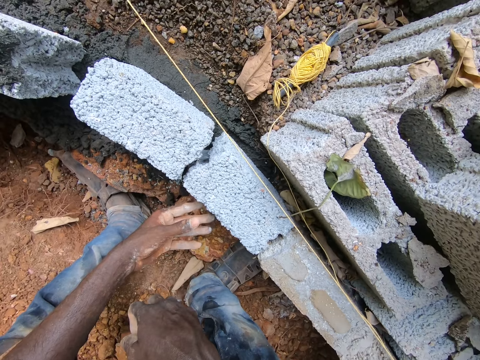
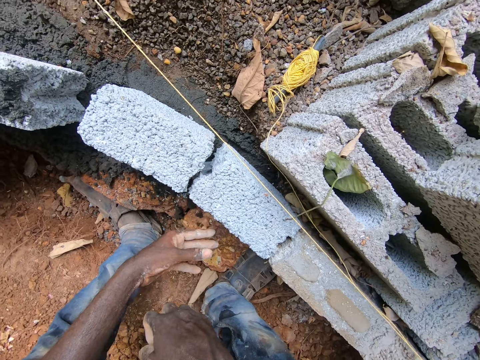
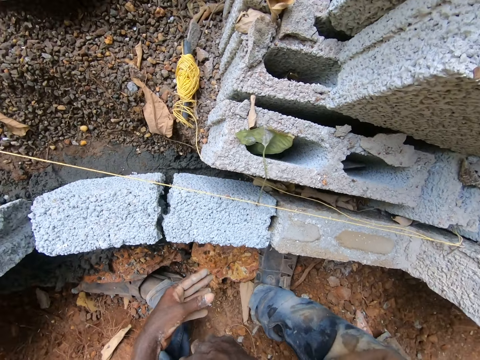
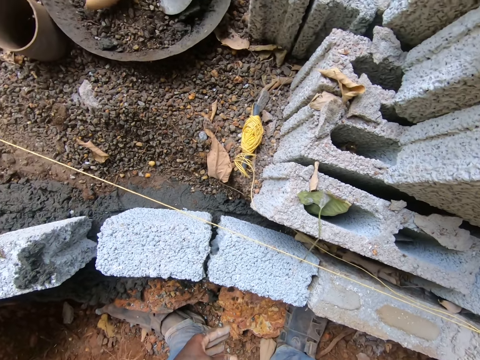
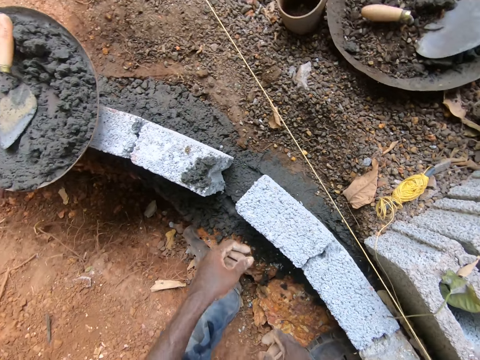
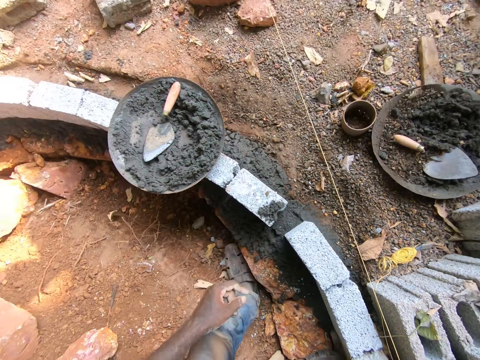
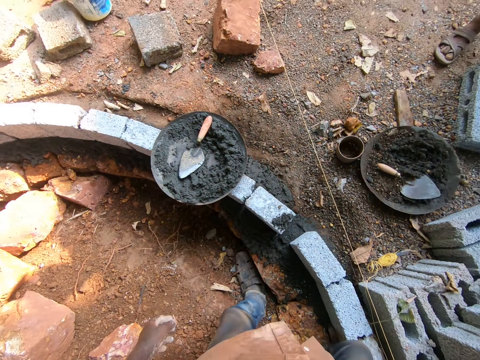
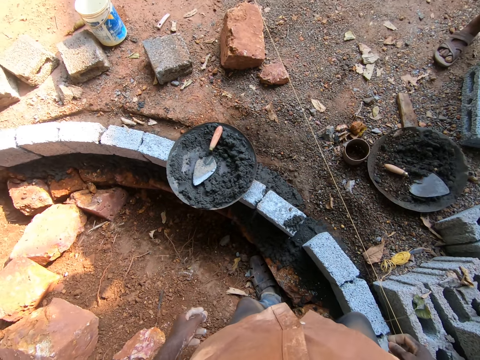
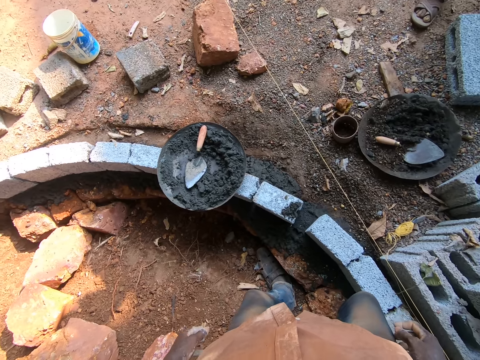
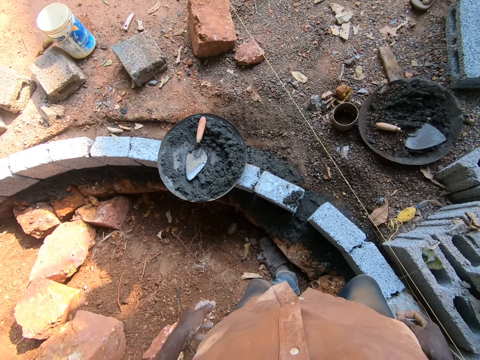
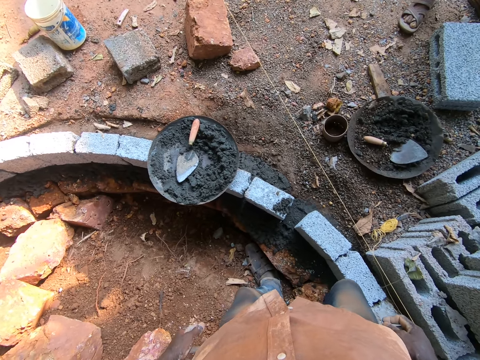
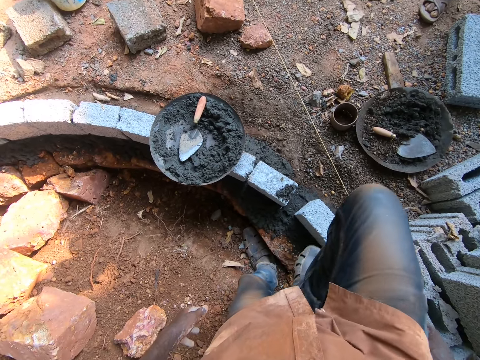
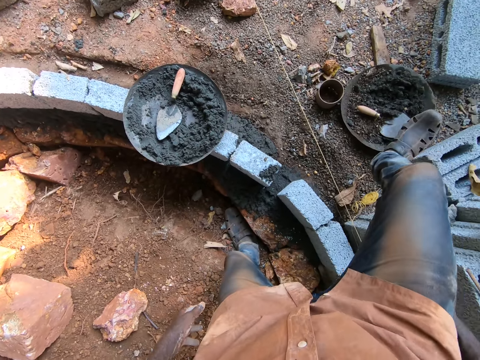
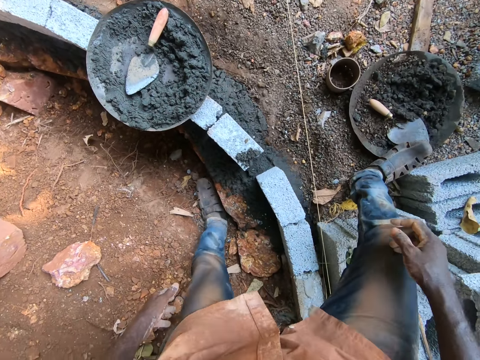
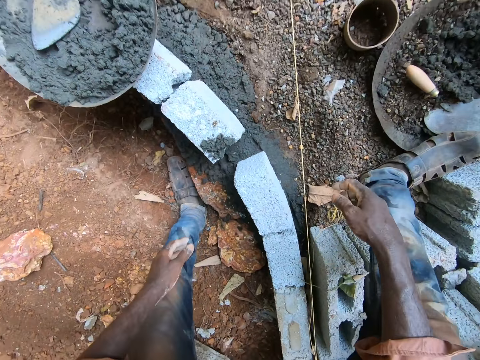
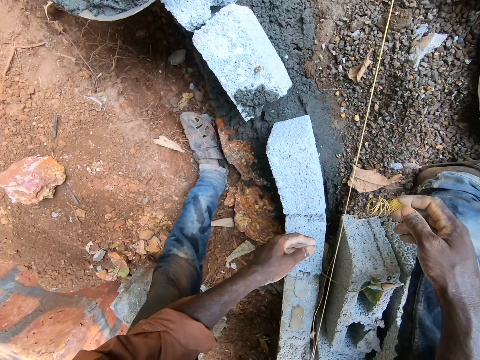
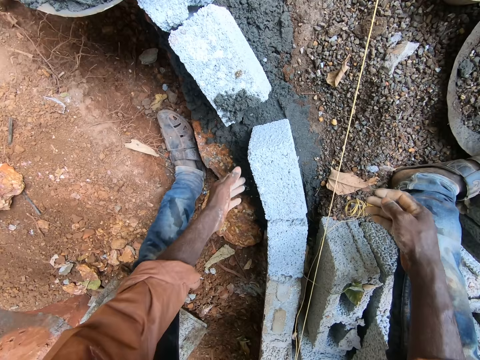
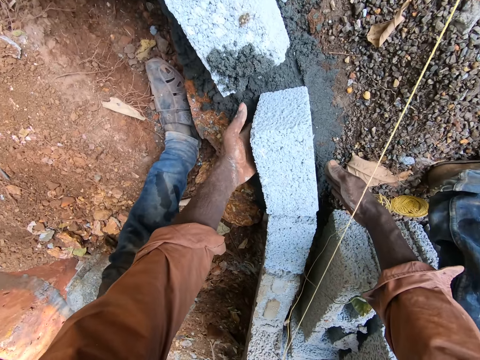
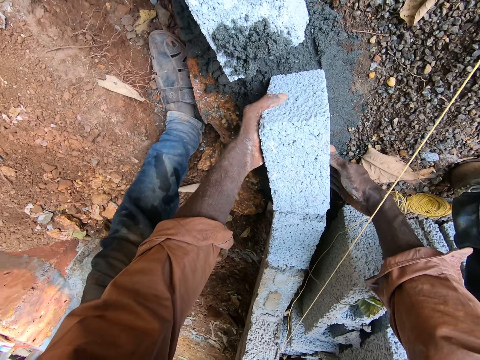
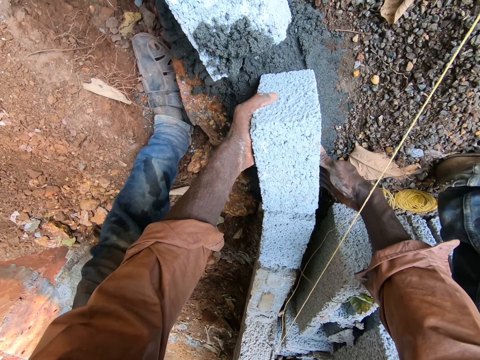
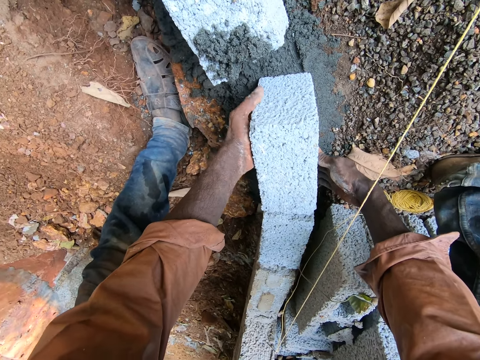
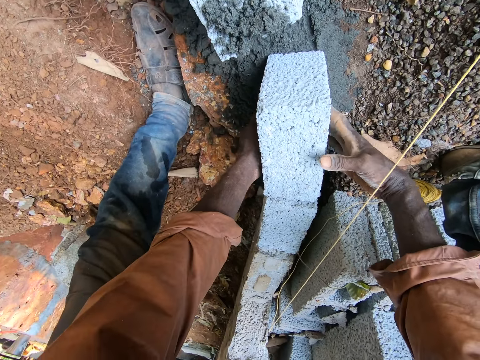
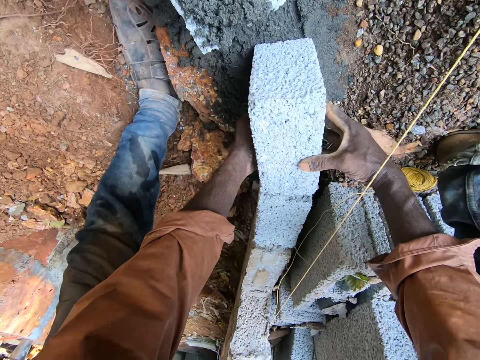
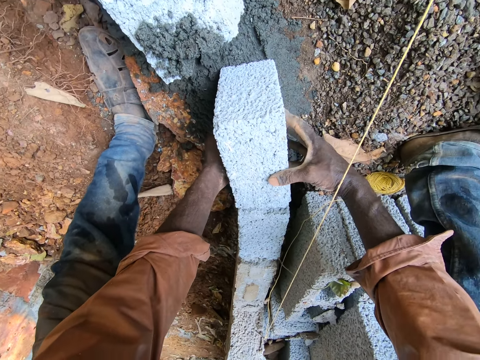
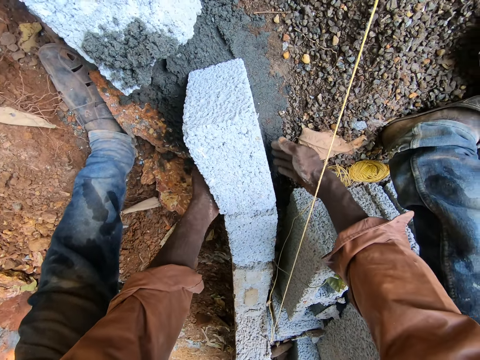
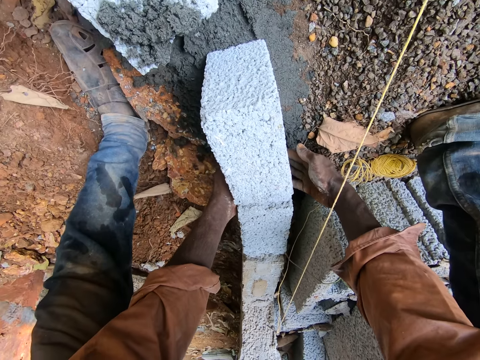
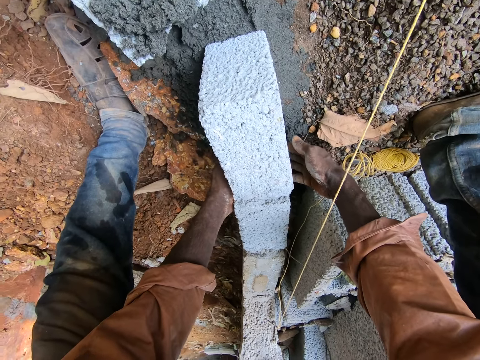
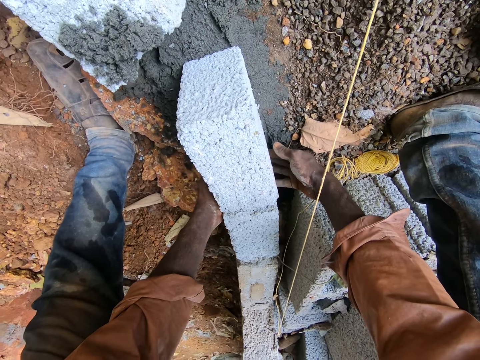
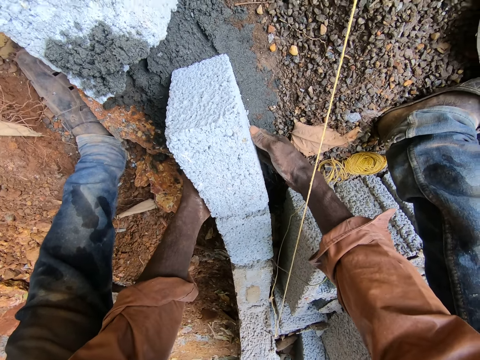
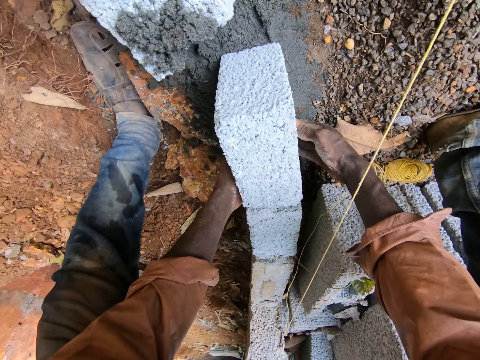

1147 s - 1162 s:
The camera wearer moves his leg. He moves the brick. He holds the brick with both hands.

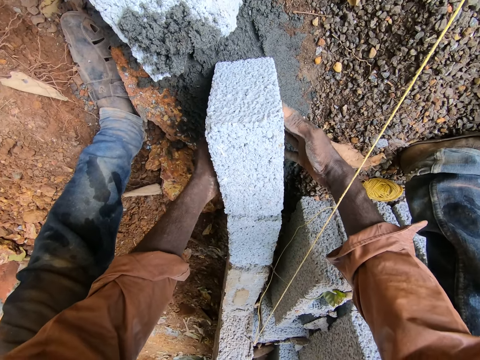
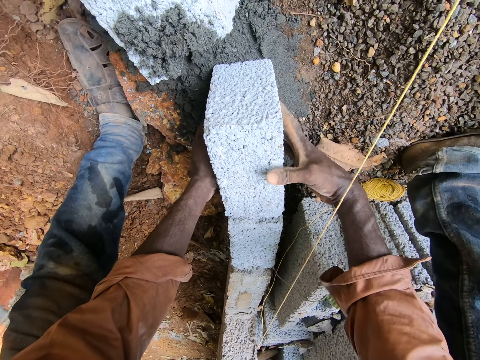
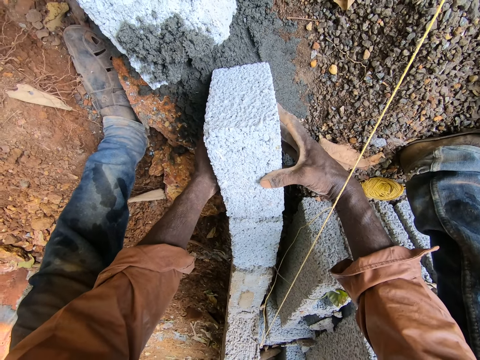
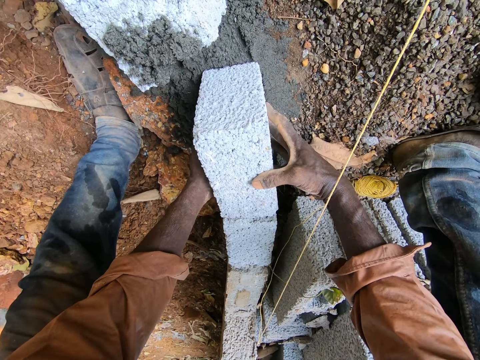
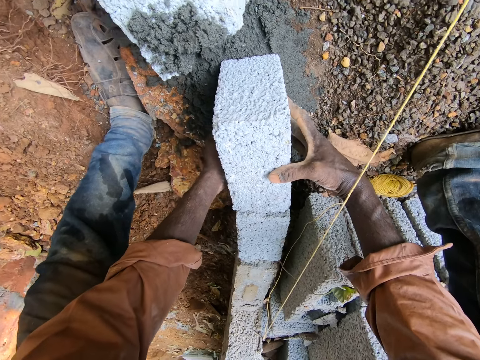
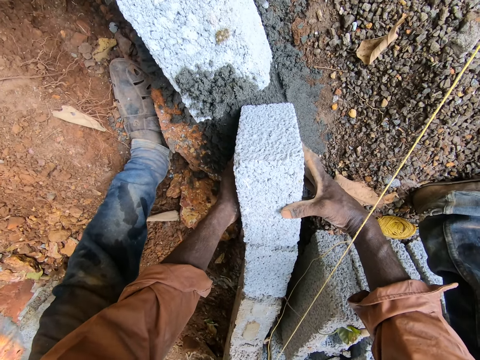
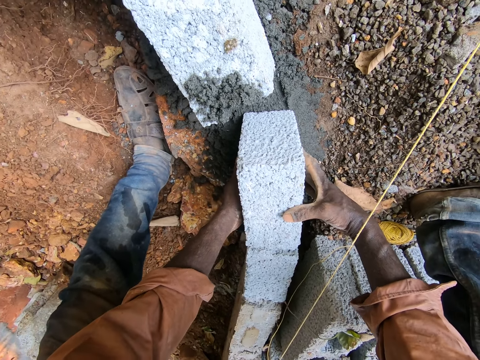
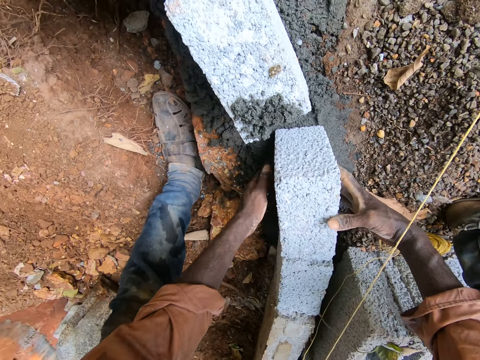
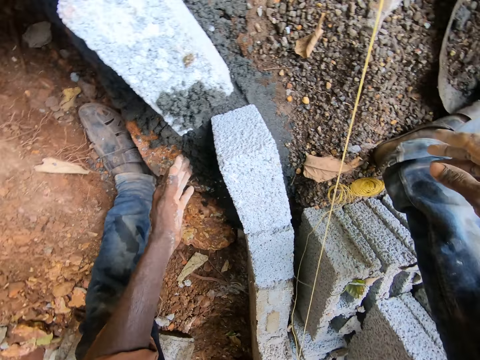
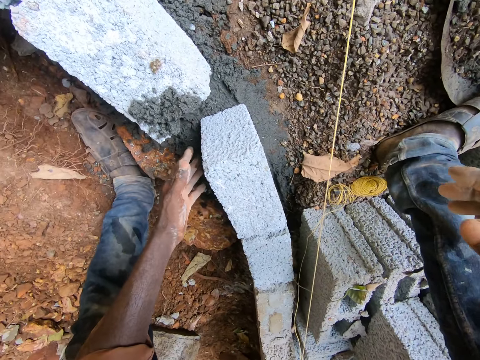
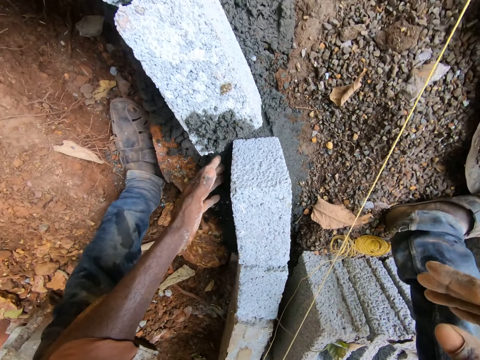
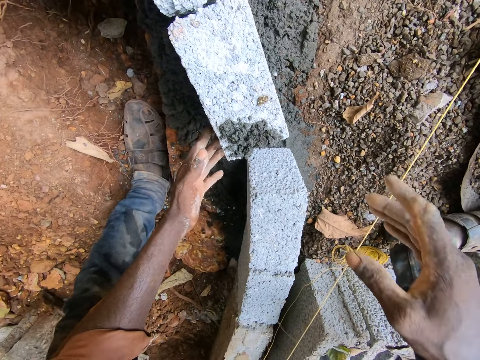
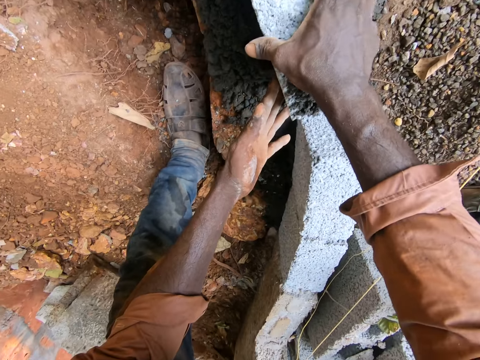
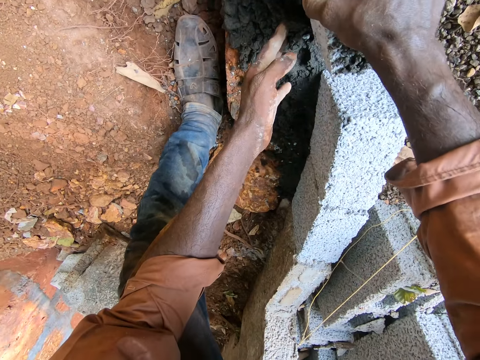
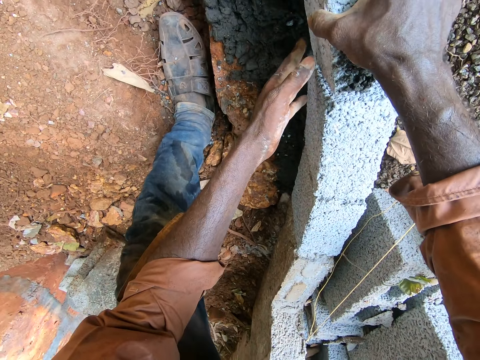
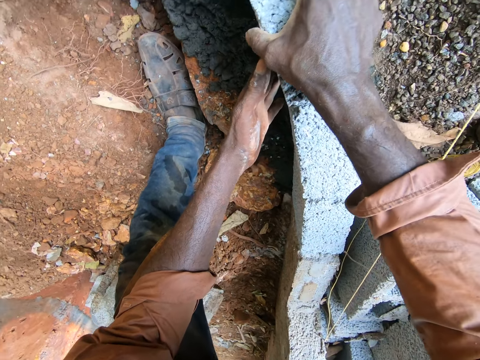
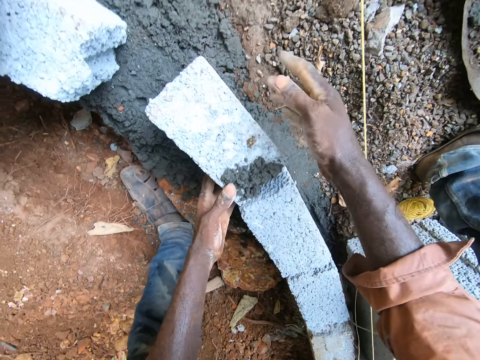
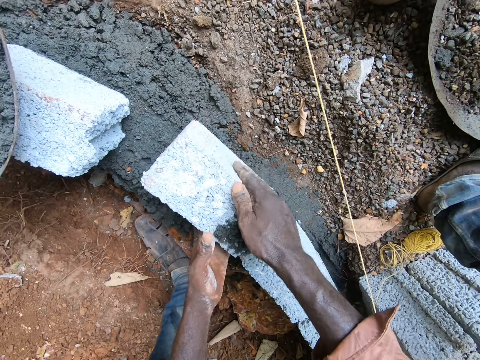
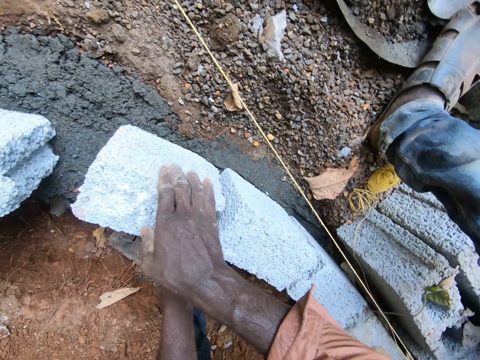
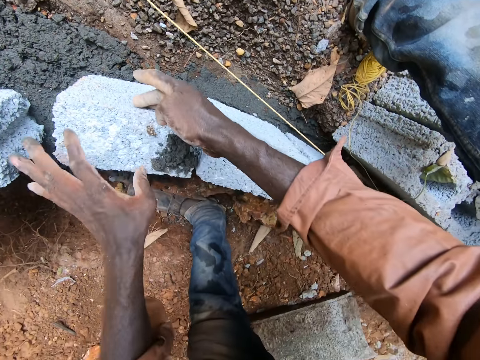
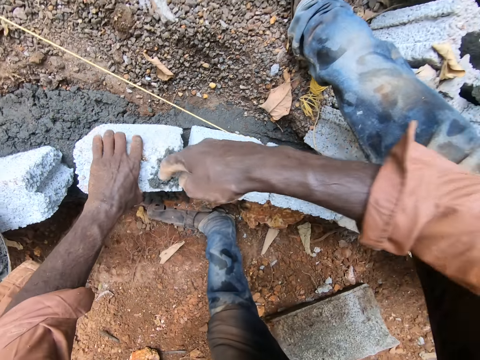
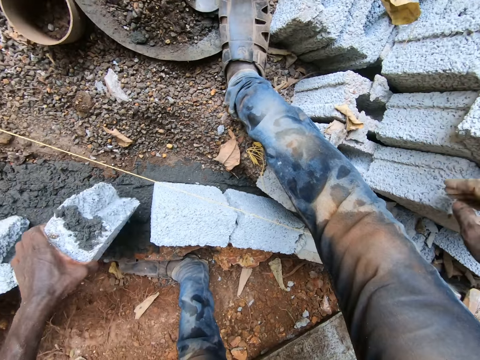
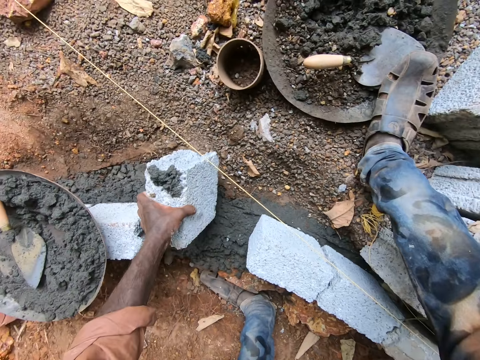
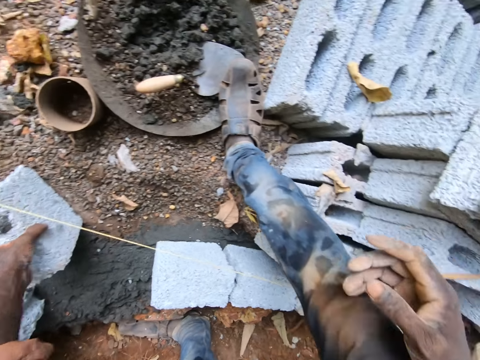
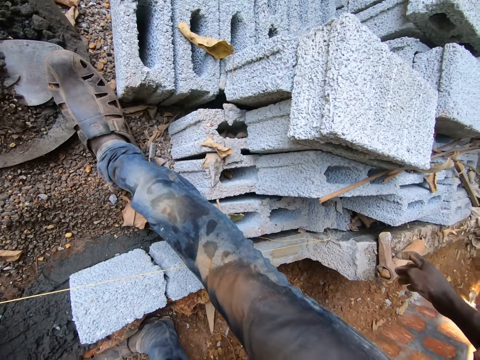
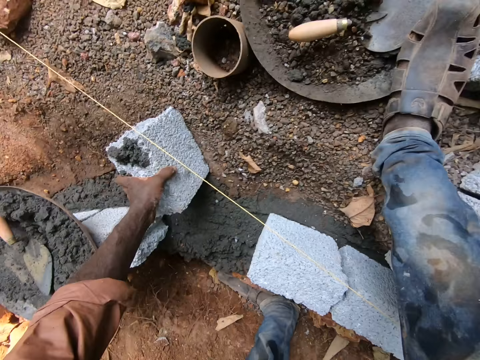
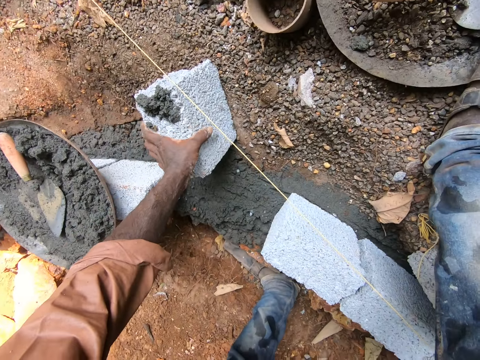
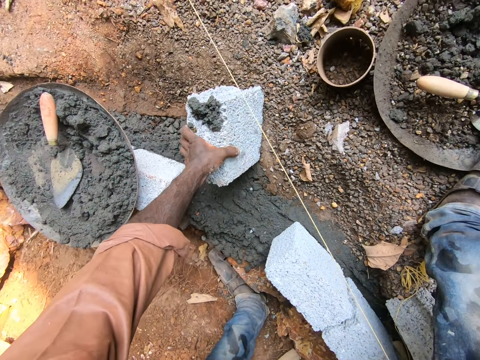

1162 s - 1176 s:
The camera wearer moves the brick. They align the brick. They remove the brick.
